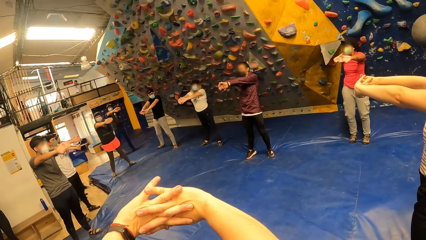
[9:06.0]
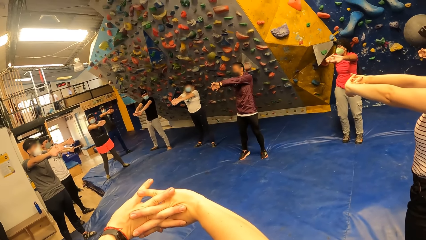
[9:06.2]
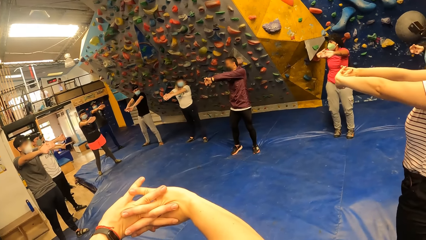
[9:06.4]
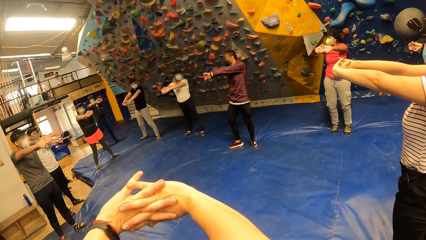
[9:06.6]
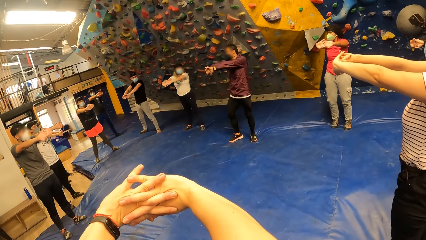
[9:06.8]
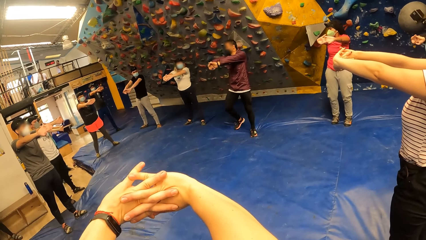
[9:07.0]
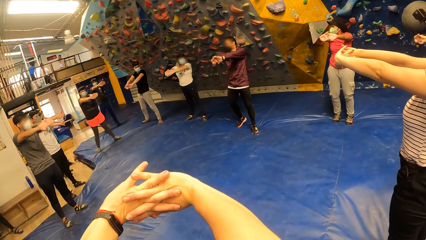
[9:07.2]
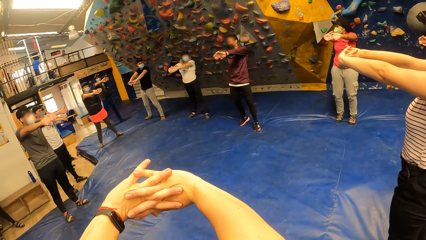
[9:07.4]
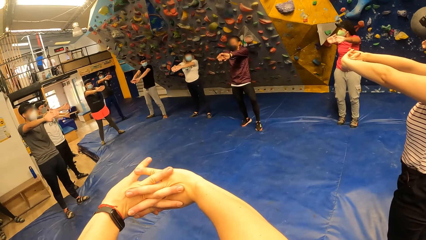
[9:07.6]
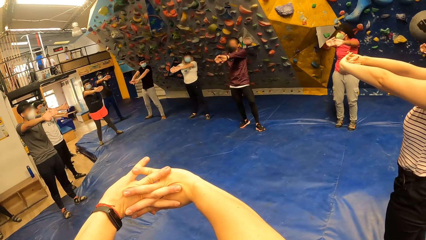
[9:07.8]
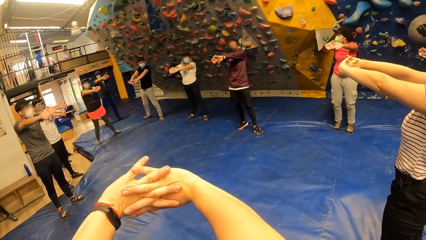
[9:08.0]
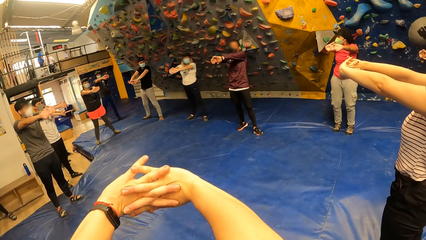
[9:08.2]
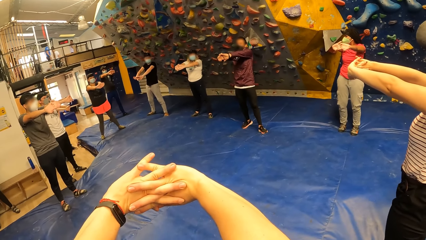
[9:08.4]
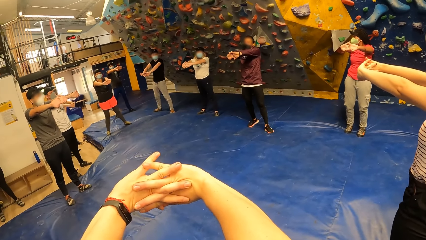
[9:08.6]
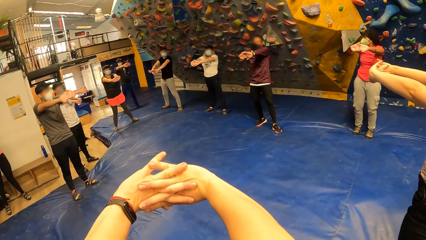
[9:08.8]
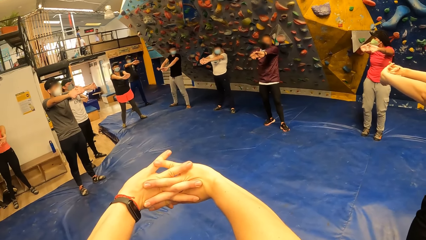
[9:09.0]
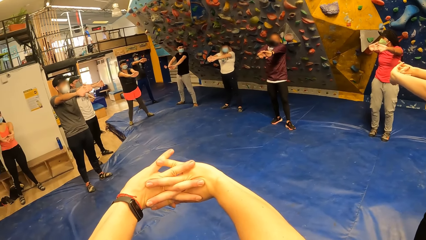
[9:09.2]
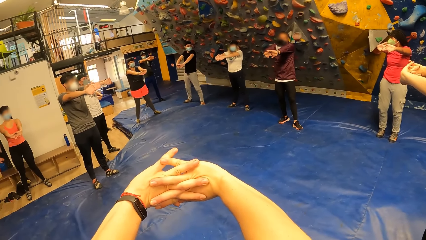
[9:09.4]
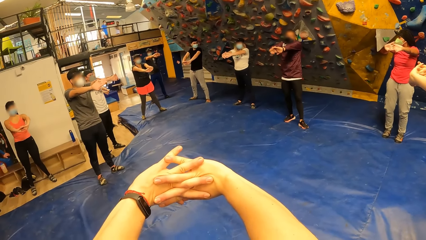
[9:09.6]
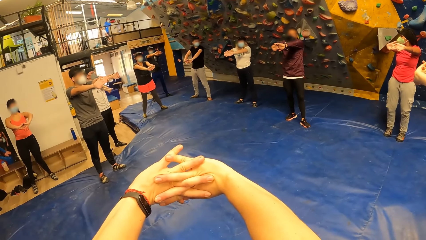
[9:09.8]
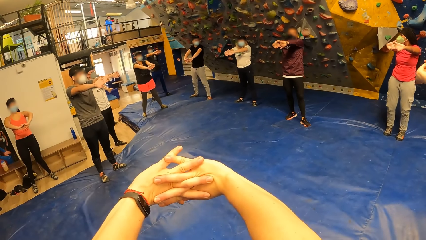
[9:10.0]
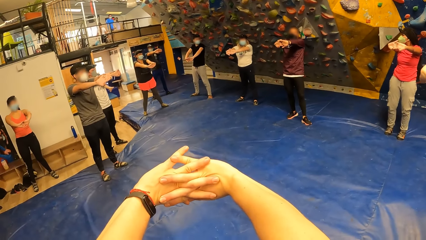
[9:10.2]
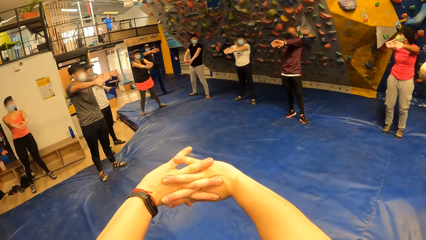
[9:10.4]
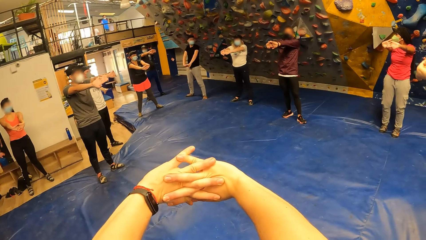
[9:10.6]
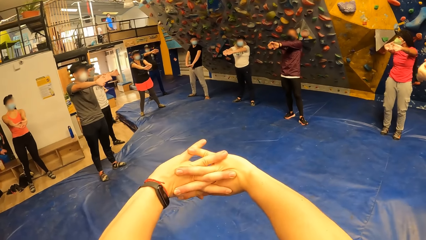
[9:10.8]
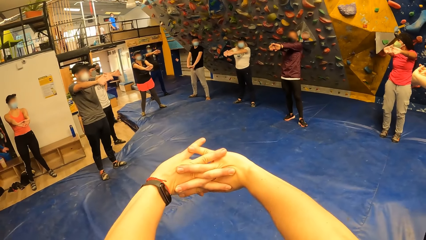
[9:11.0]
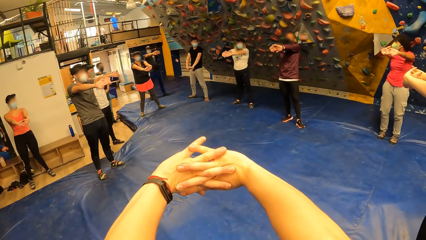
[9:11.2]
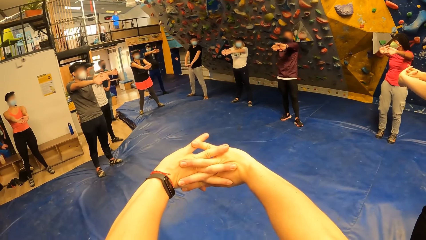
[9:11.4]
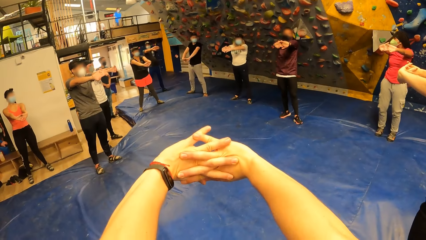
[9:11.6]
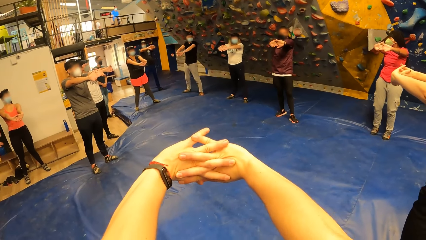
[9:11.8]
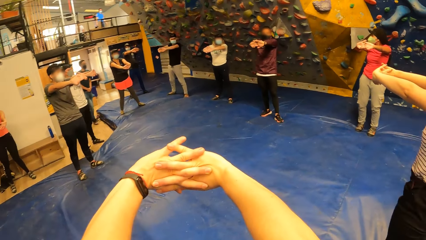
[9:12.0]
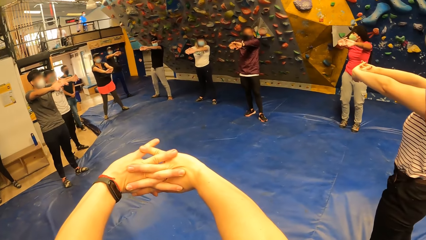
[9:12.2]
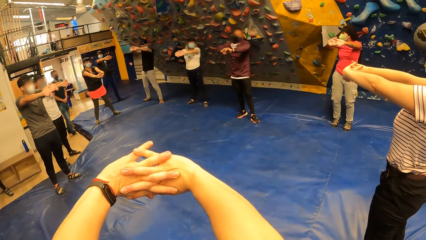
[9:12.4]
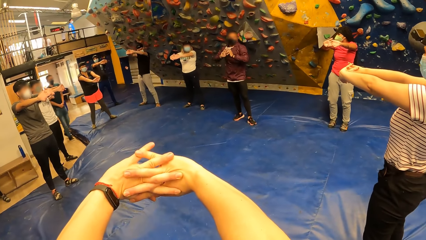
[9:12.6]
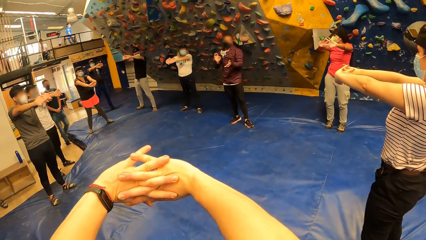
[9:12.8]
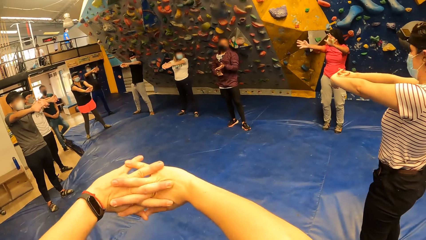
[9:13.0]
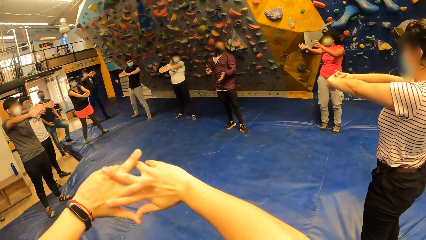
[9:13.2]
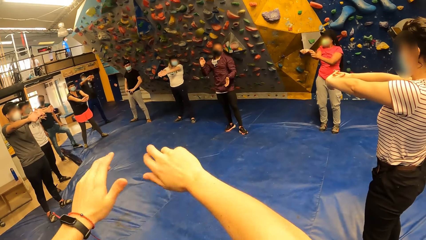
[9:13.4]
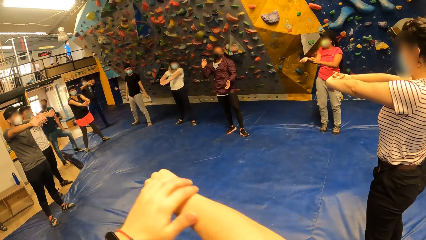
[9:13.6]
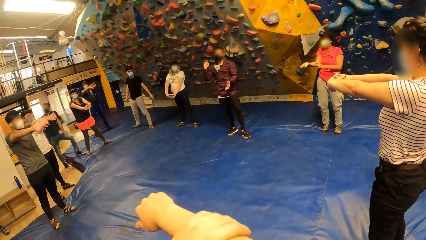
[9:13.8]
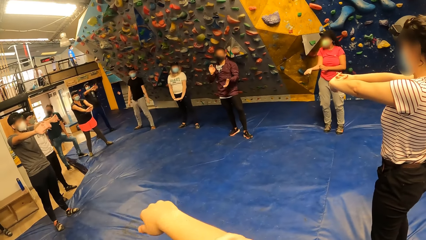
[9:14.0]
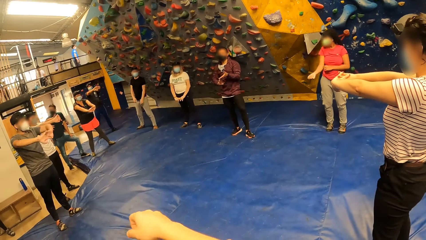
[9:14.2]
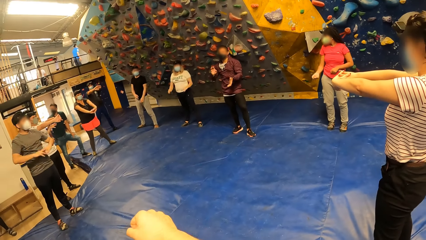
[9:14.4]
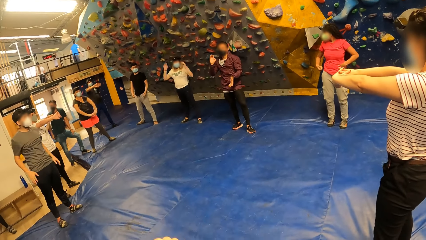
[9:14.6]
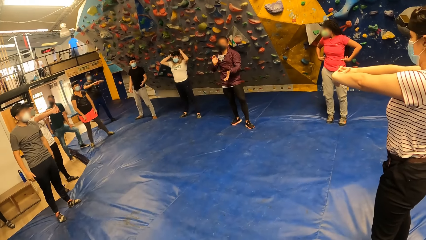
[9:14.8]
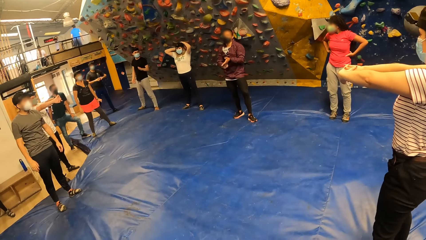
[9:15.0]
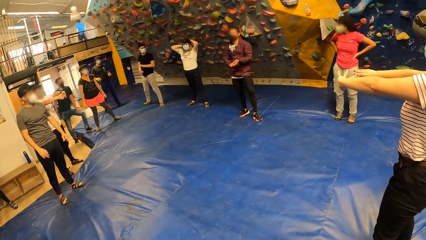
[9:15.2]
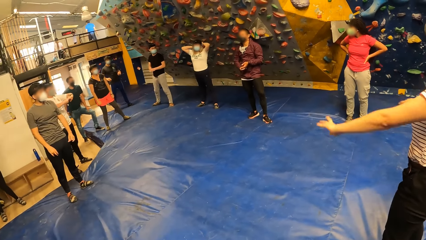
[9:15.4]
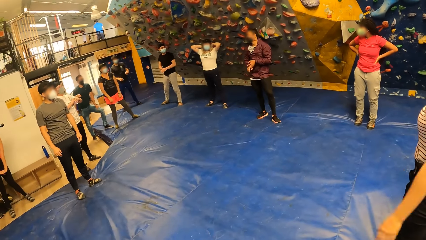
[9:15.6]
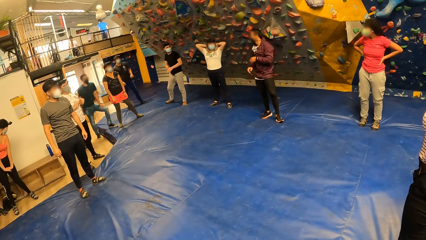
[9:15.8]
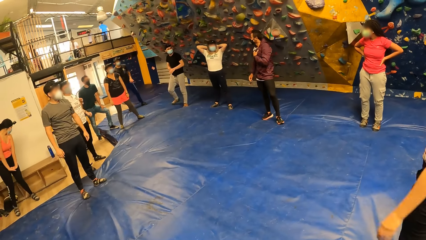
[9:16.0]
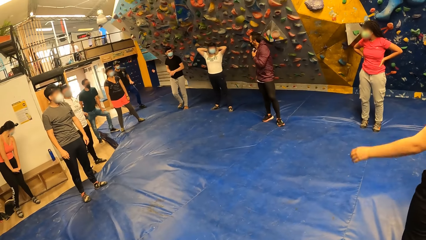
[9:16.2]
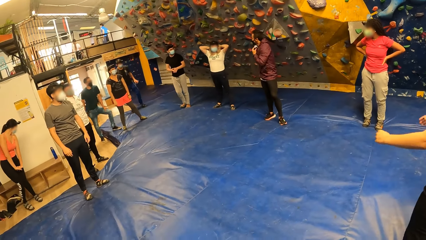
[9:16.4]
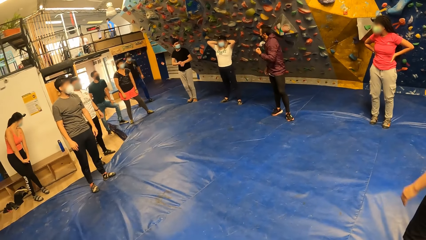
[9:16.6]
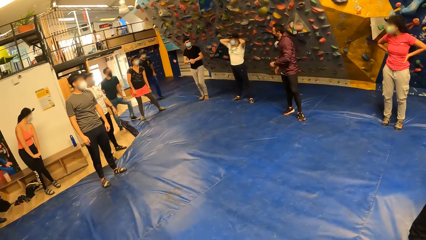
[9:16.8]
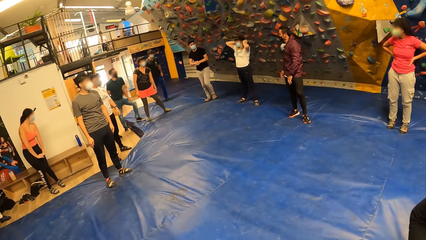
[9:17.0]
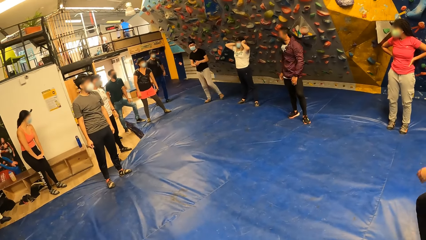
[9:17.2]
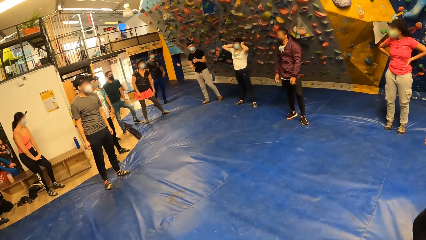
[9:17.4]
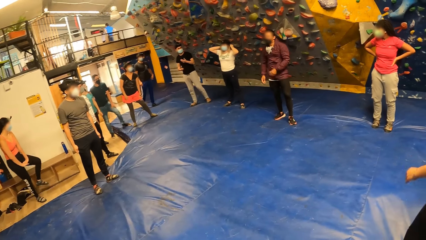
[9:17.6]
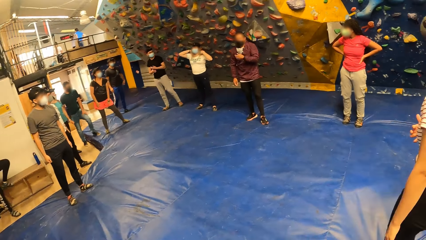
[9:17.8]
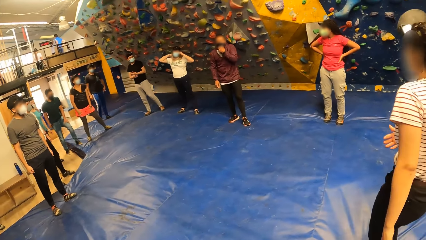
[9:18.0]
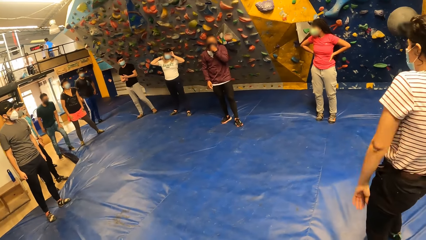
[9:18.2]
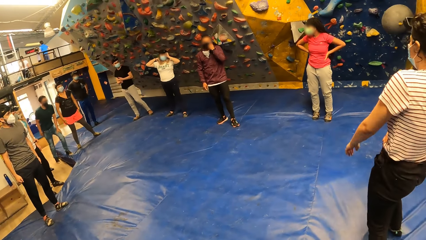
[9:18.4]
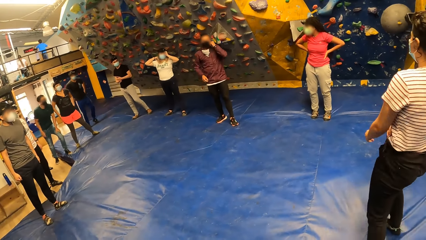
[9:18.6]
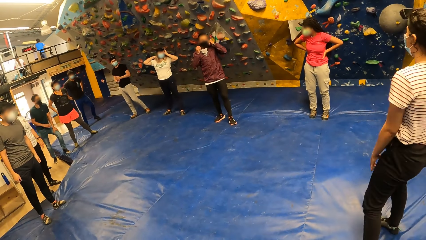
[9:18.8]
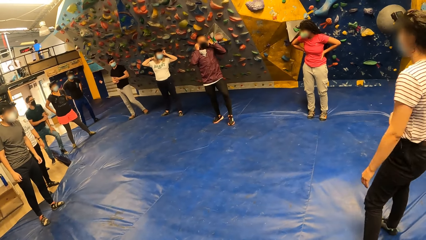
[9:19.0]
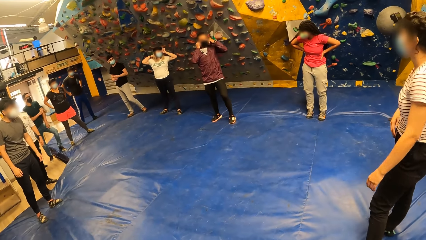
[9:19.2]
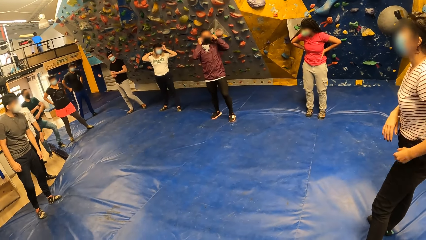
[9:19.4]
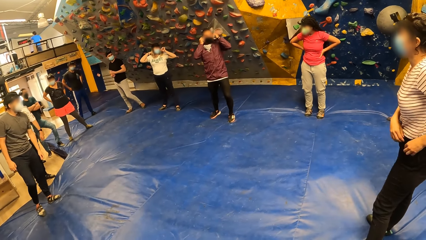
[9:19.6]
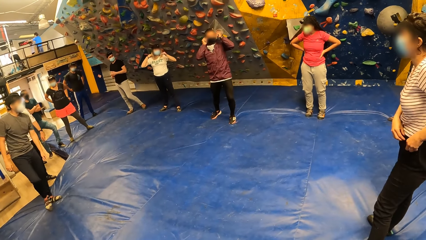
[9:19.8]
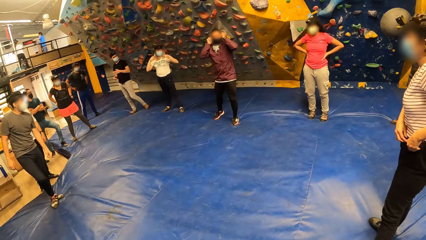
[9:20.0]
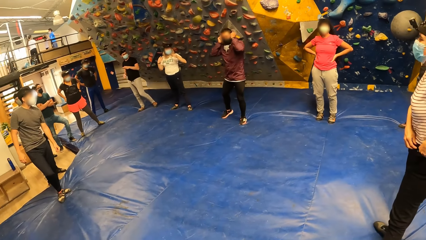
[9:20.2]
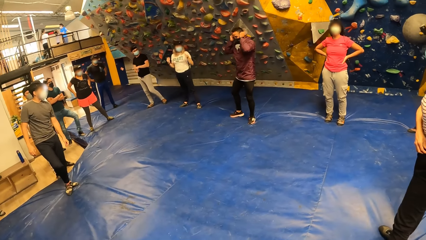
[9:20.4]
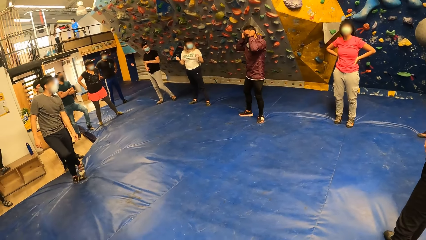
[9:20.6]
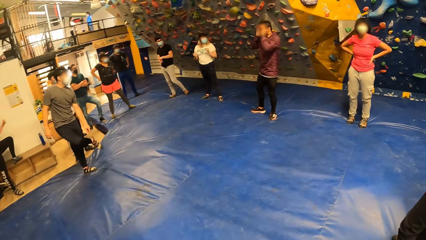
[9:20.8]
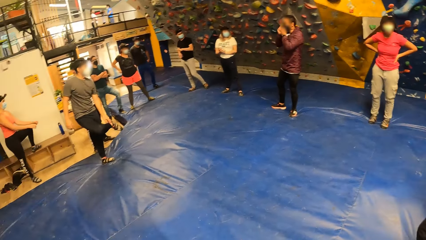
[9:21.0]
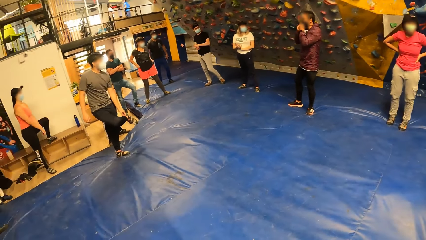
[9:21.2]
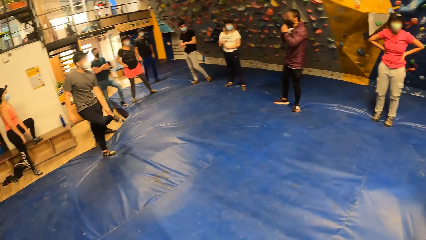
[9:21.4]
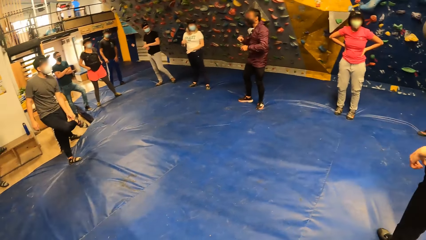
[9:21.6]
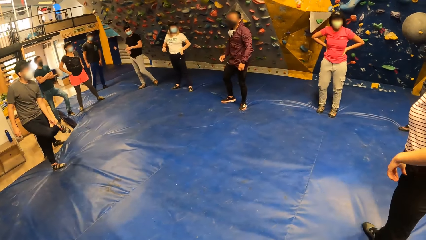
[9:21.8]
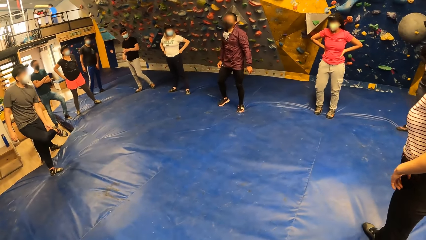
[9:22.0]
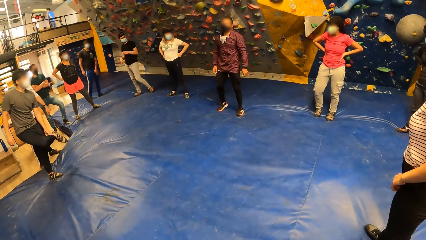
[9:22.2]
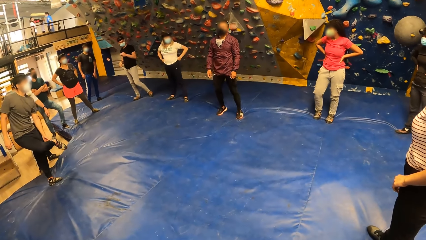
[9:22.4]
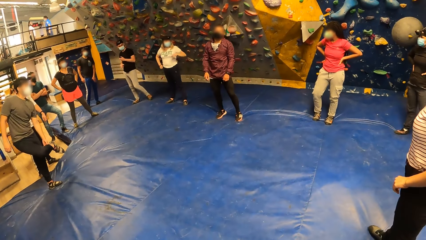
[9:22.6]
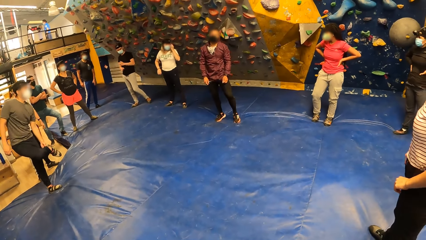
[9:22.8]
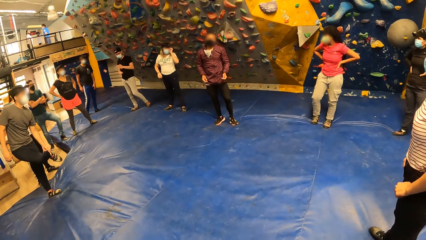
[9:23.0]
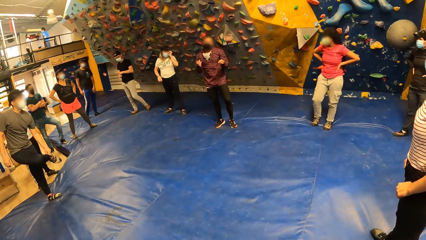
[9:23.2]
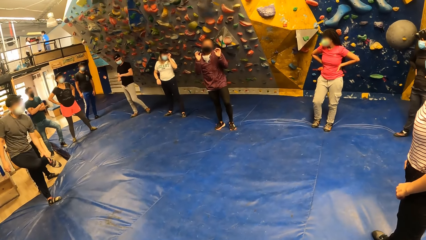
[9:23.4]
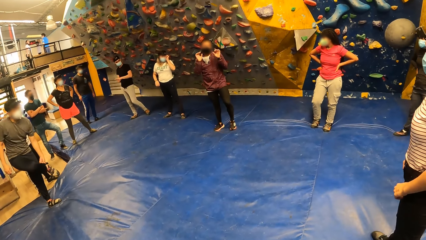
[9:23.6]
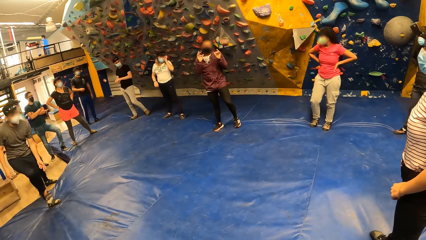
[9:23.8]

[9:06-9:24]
The camera wearer holds the hand. A man touches a face mask on his face with his left hand. The man touches the face mask on his face with his hands. Another man lifts the leg. A third man touches his sandal with his left hand.
